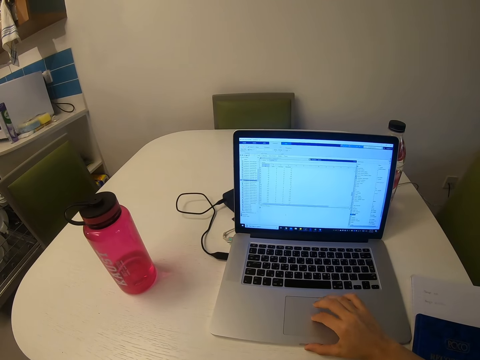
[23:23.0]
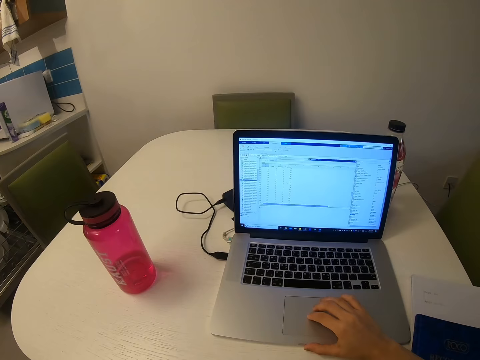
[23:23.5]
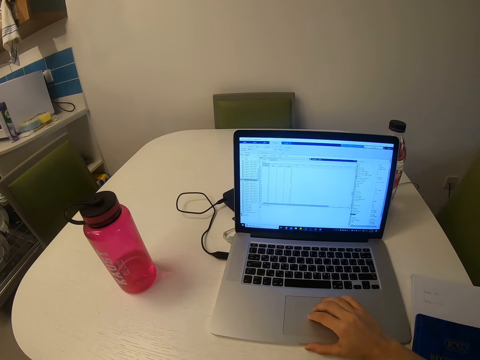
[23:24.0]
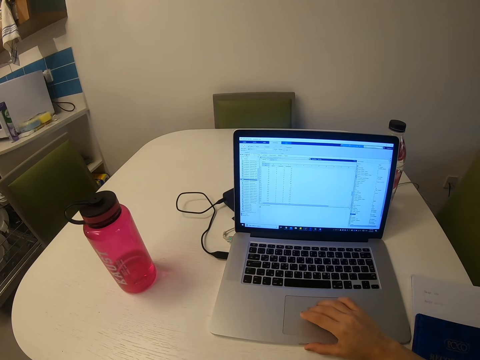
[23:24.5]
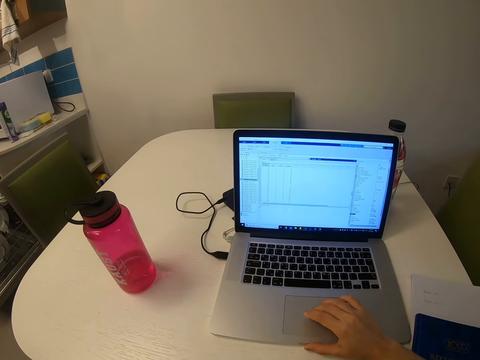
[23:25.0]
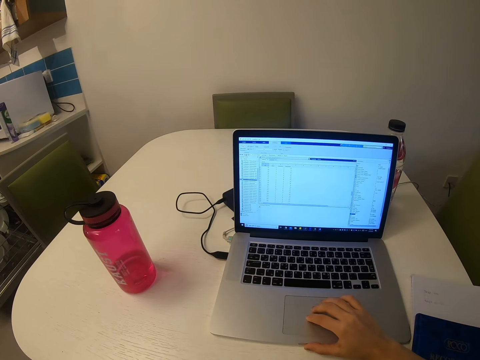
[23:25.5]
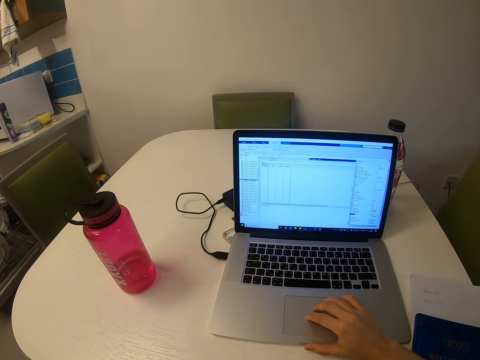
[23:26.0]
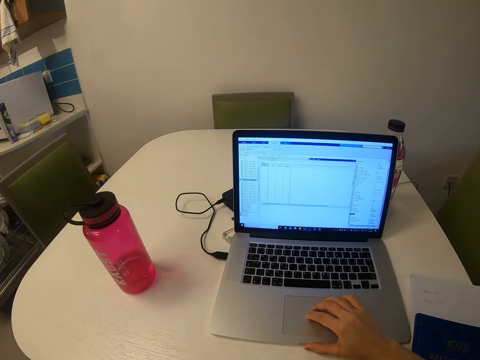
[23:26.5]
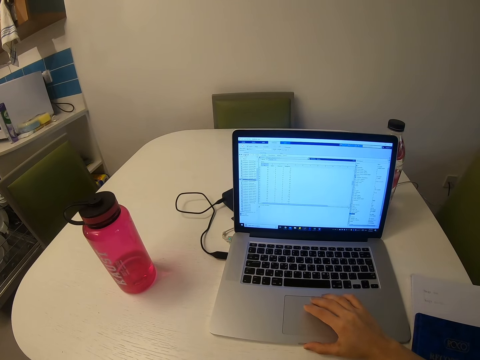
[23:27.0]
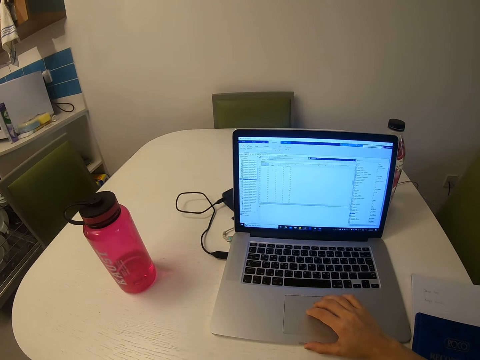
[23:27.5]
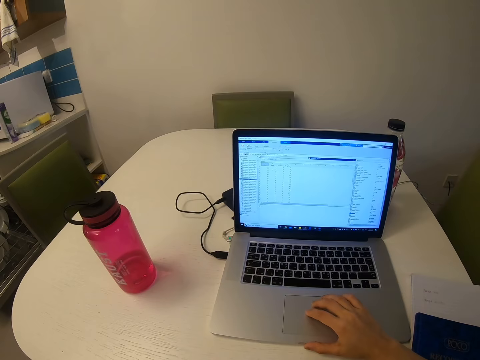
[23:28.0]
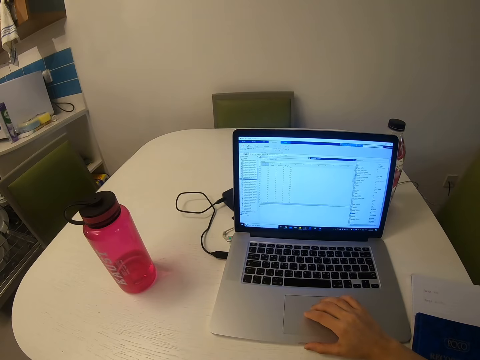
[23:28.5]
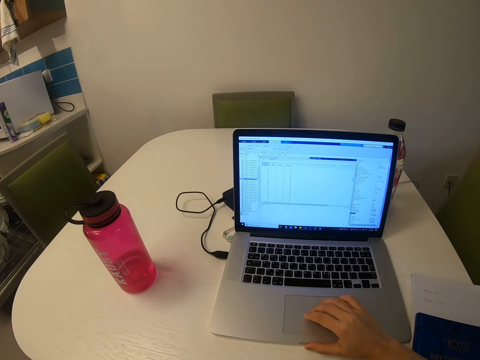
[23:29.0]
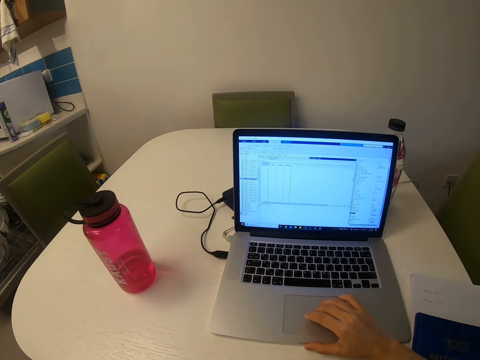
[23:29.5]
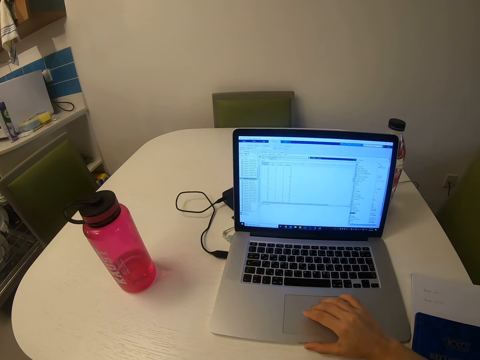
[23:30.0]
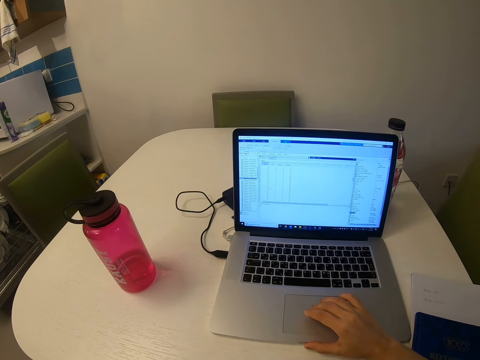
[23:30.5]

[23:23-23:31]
The camera wearer scrolls through the scrollbar.

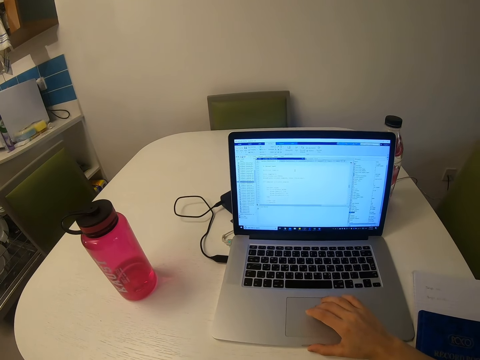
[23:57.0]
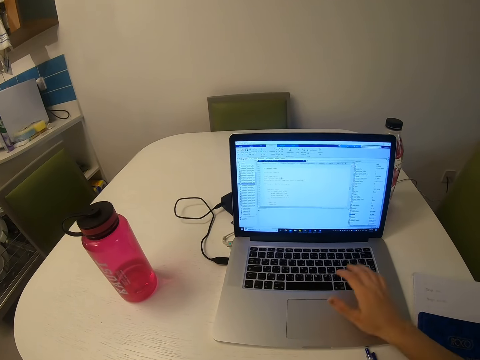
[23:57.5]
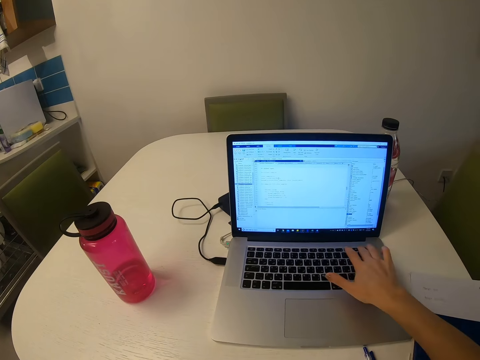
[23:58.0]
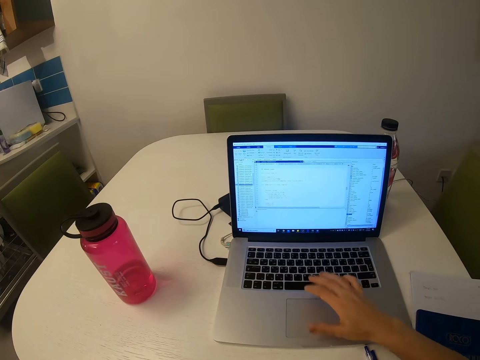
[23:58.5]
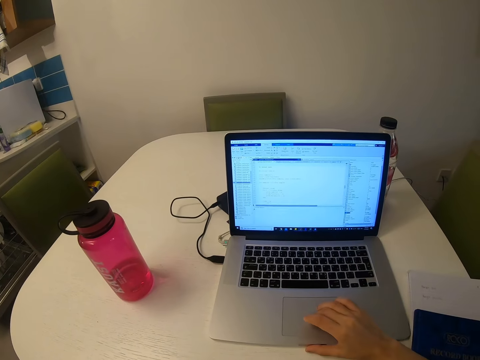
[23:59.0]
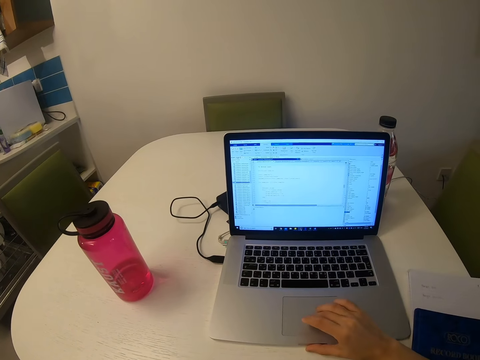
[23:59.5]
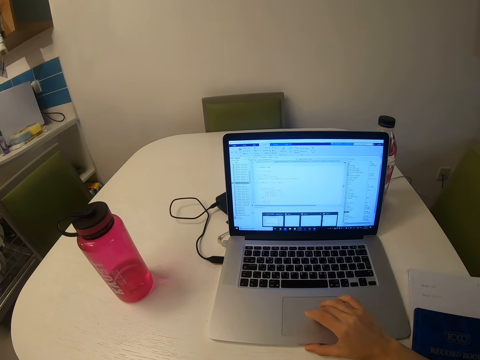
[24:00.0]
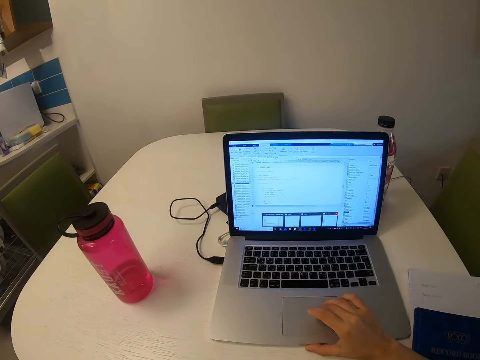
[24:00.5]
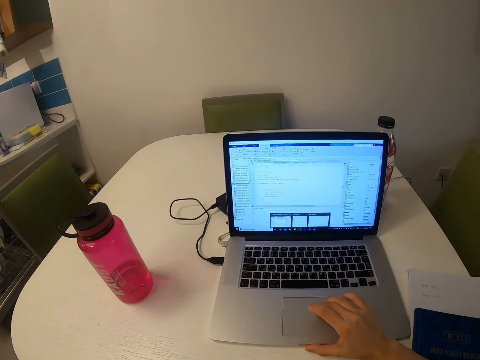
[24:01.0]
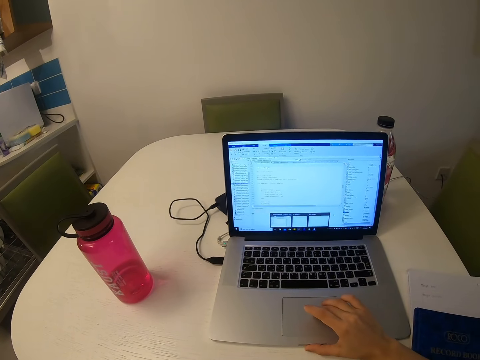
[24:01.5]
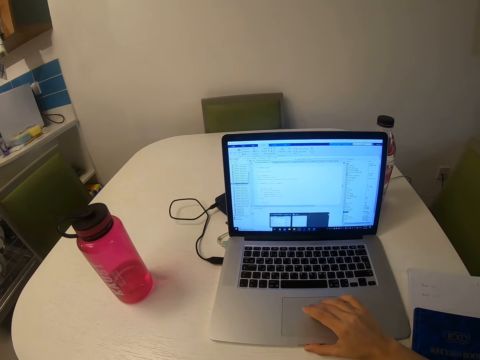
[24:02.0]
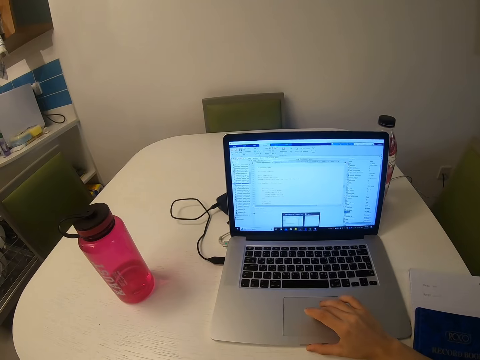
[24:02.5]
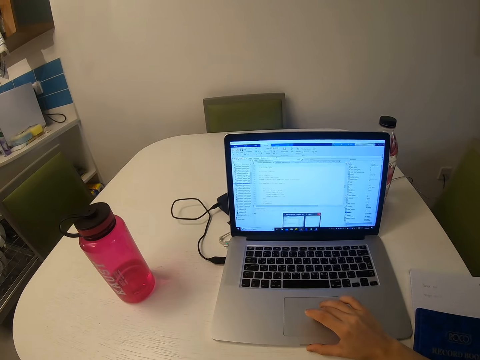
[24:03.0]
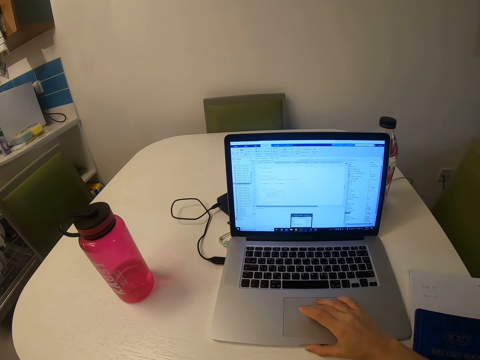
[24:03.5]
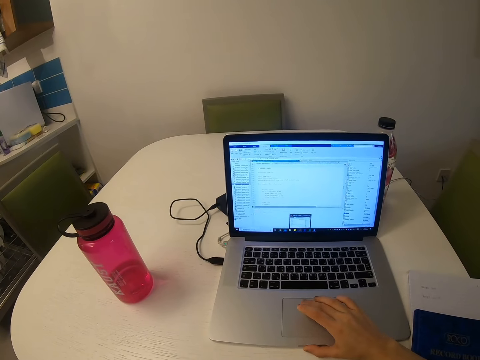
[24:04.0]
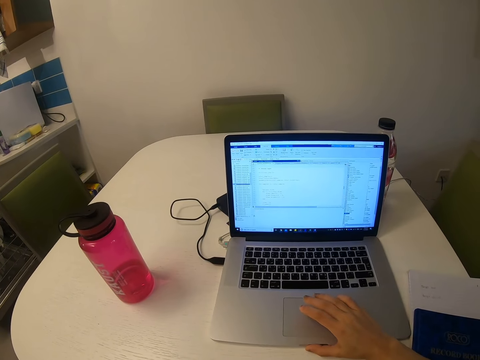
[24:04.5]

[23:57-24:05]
The camera wearer types on the keyboard and scrolls through the scrollbar.

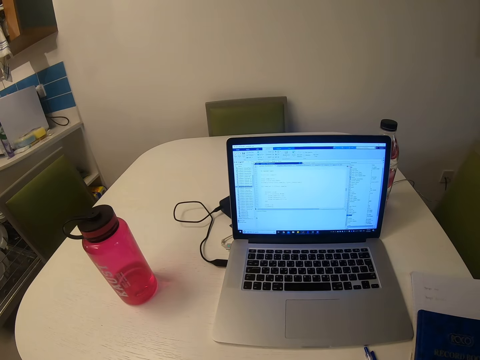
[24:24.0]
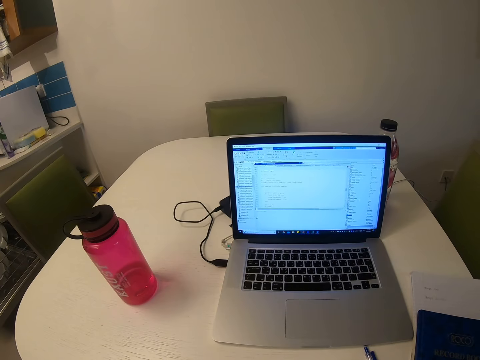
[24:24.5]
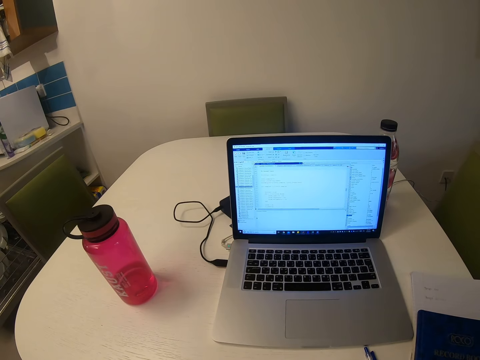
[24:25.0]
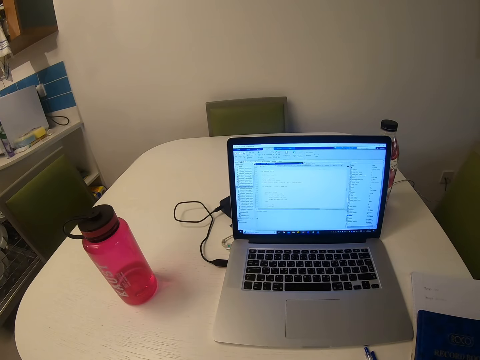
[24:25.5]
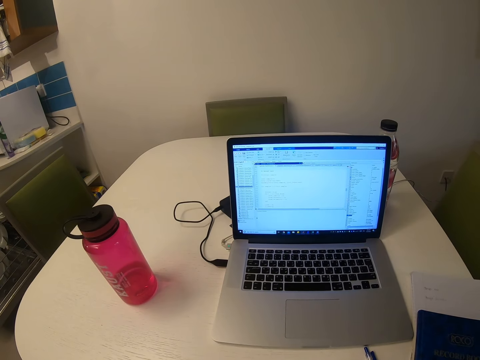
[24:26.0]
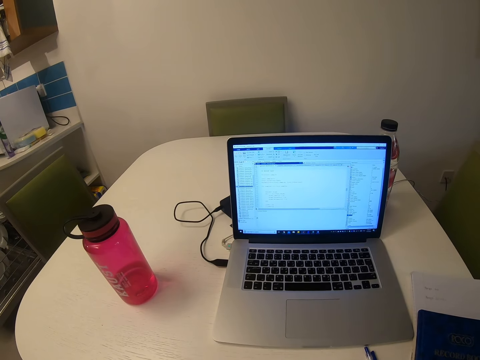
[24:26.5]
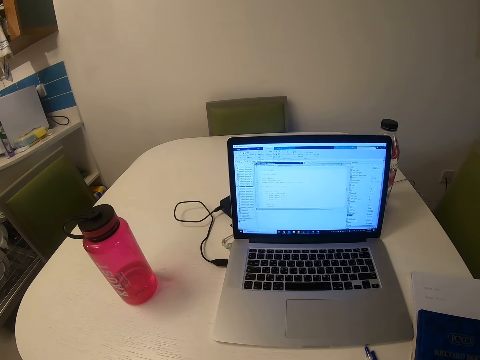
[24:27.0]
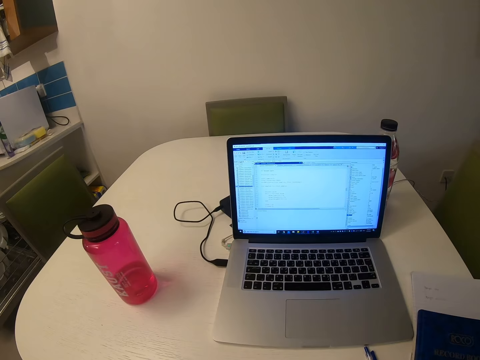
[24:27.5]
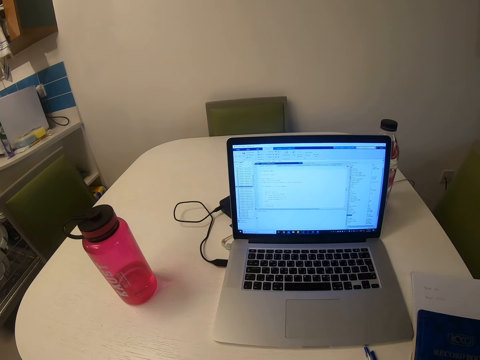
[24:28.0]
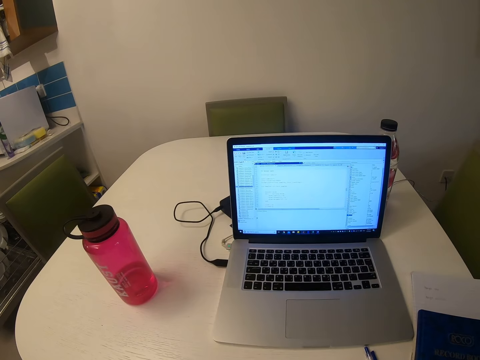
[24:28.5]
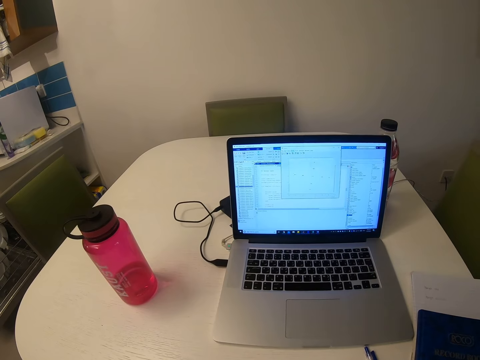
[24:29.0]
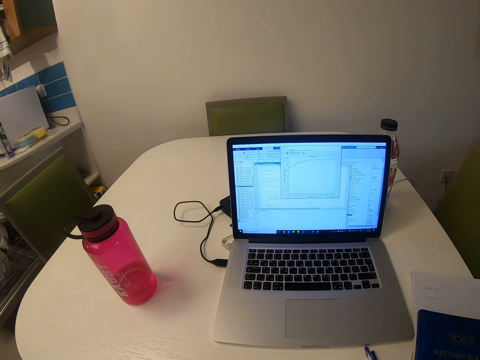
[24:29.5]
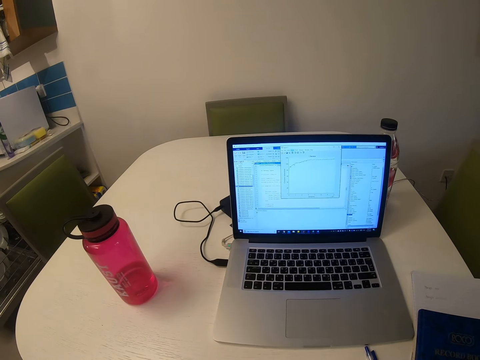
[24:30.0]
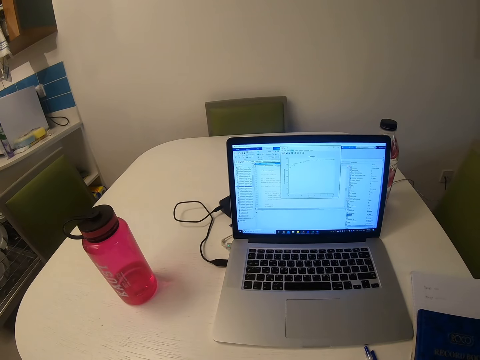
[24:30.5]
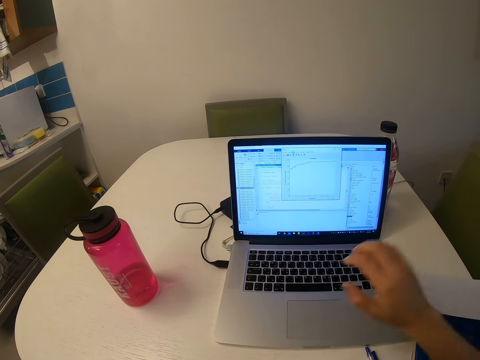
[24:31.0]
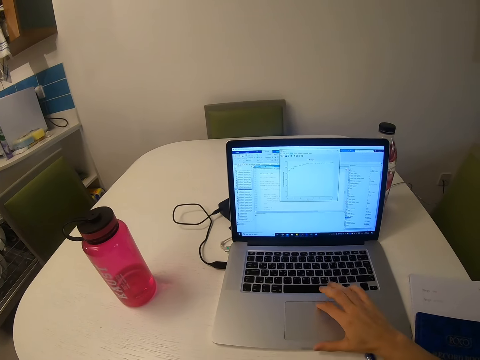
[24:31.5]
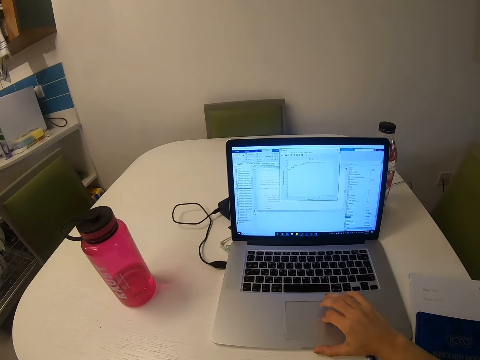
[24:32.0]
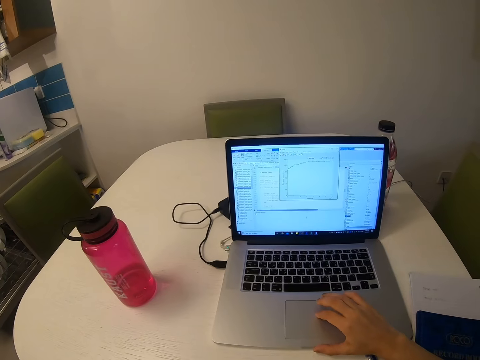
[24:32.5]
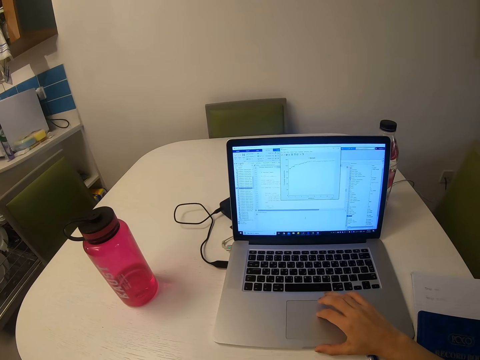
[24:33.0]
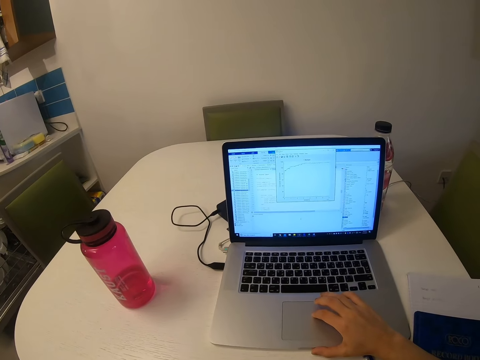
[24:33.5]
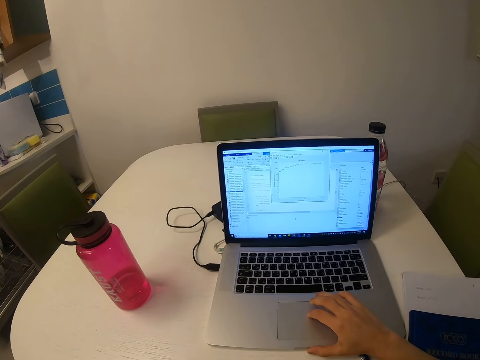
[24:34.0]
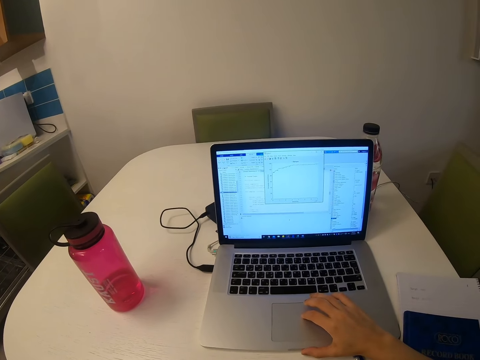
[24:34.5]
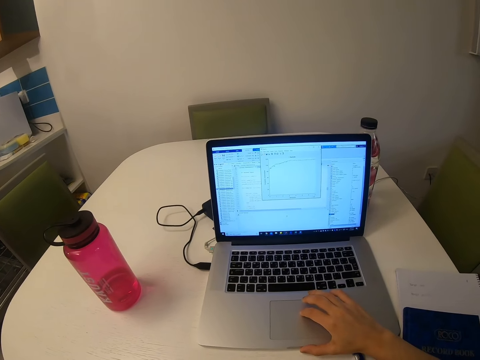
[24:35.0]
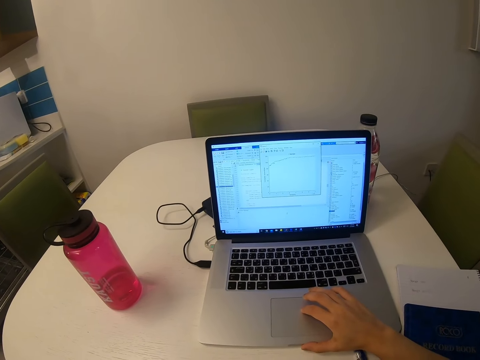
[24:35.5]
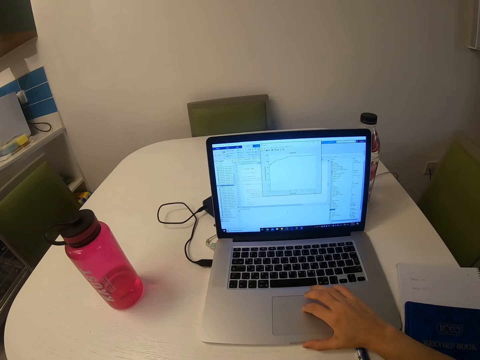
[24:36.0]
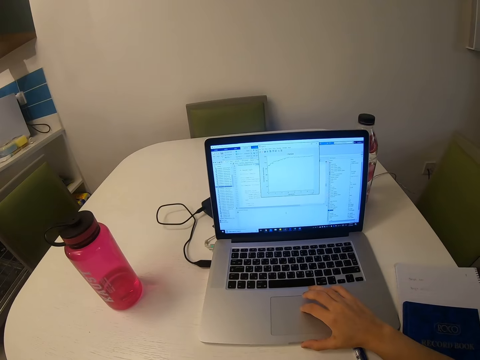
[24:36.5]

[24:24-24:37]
The camera wearer looks at the laptop. They touch the touchpad. They scroll through the scrollbar.
